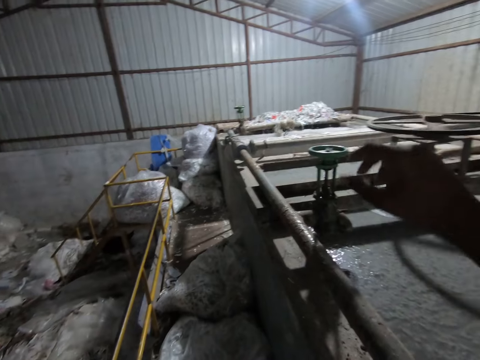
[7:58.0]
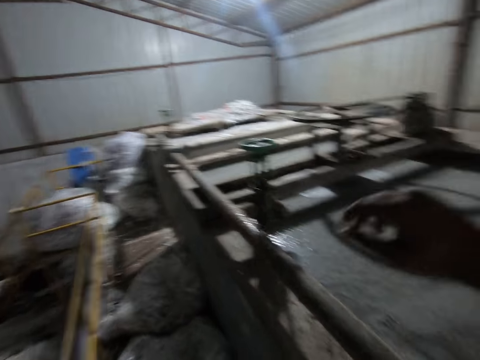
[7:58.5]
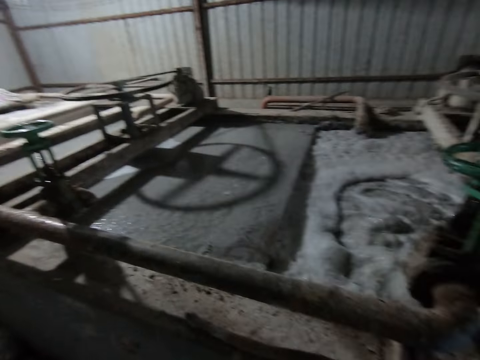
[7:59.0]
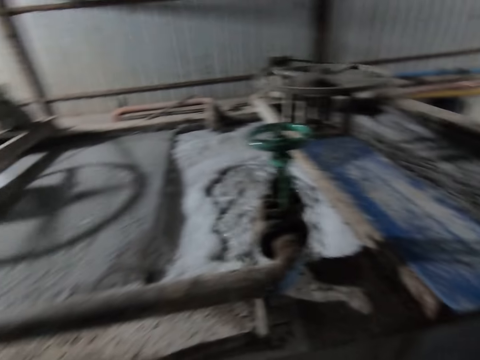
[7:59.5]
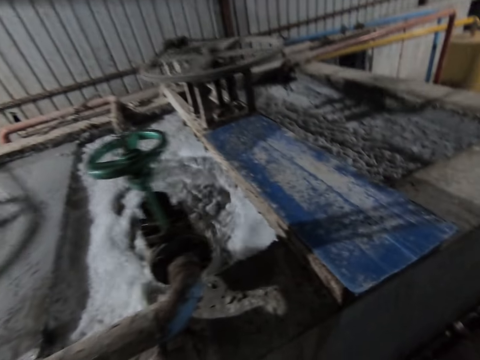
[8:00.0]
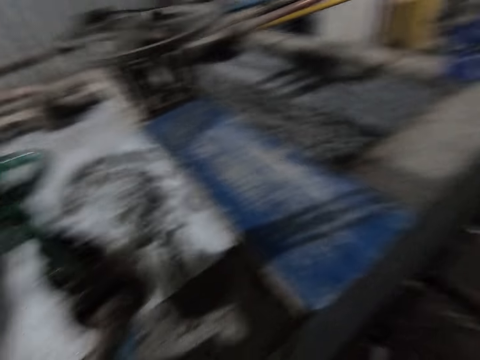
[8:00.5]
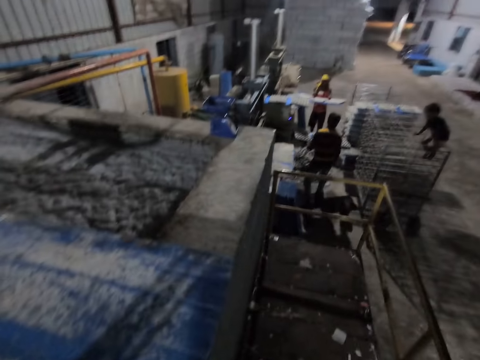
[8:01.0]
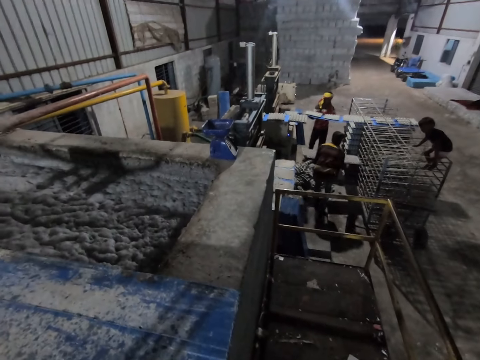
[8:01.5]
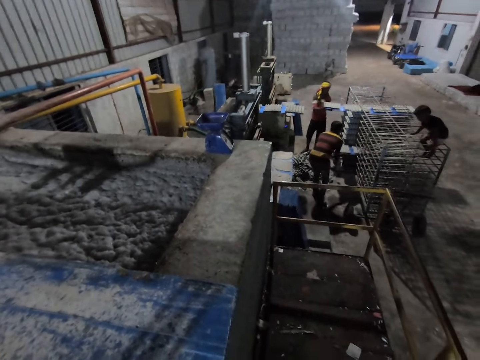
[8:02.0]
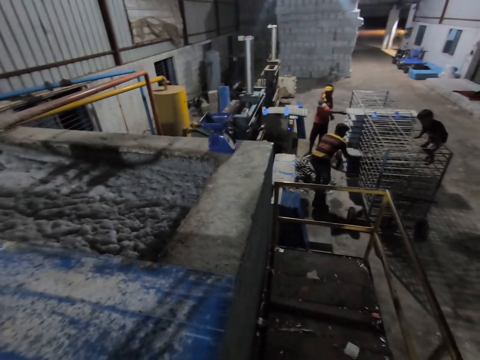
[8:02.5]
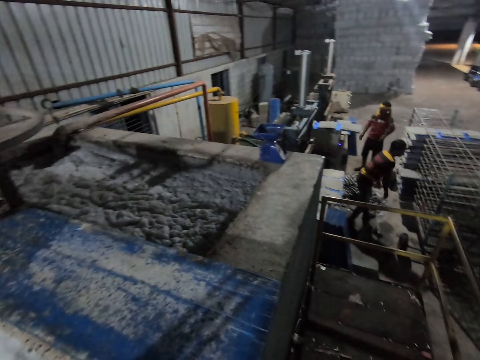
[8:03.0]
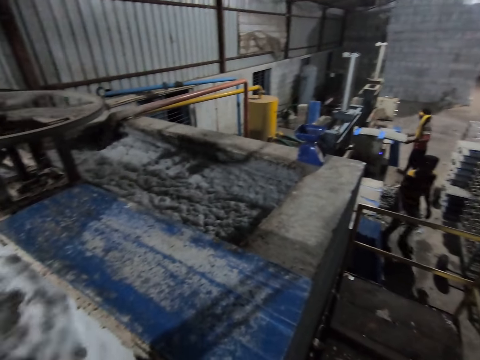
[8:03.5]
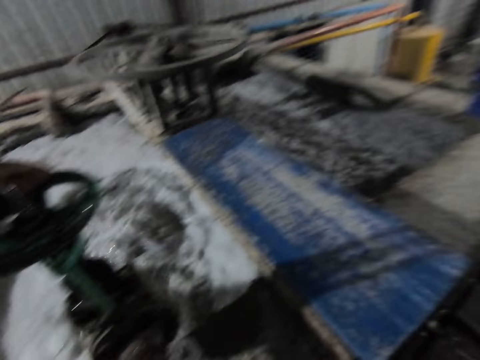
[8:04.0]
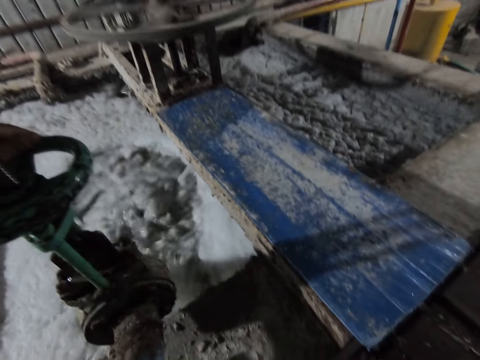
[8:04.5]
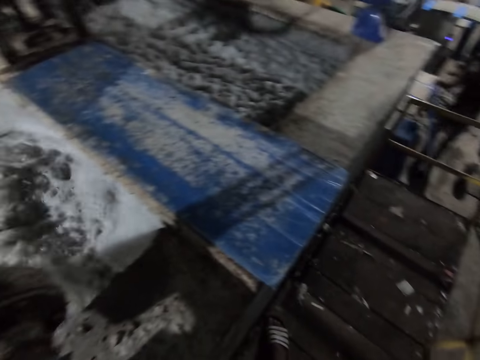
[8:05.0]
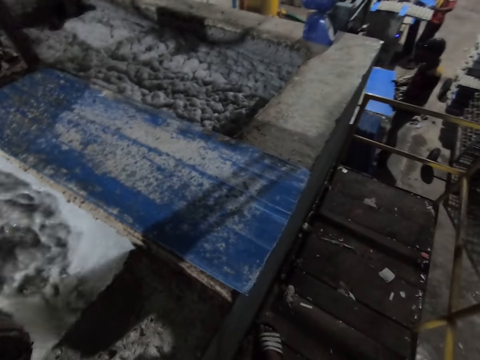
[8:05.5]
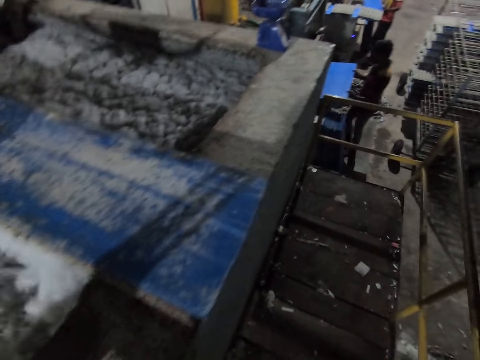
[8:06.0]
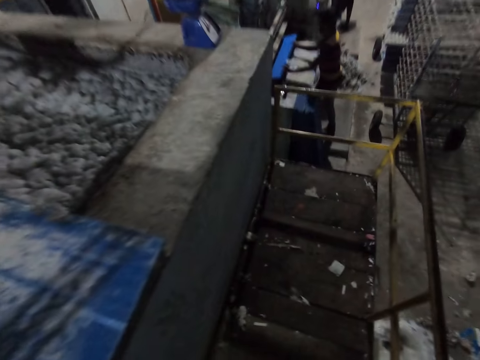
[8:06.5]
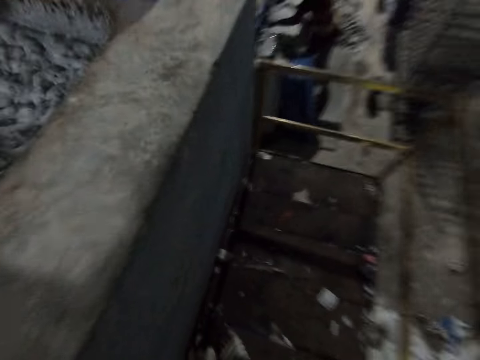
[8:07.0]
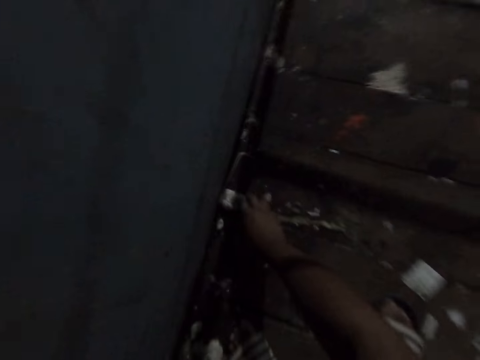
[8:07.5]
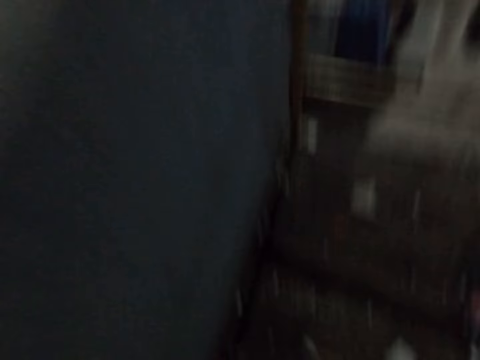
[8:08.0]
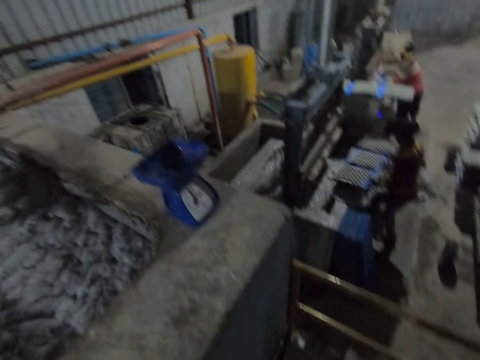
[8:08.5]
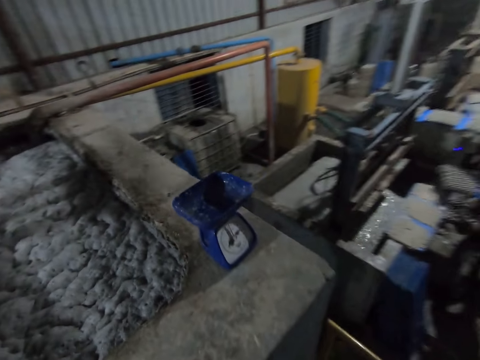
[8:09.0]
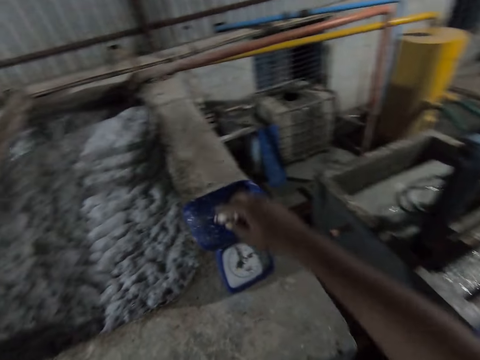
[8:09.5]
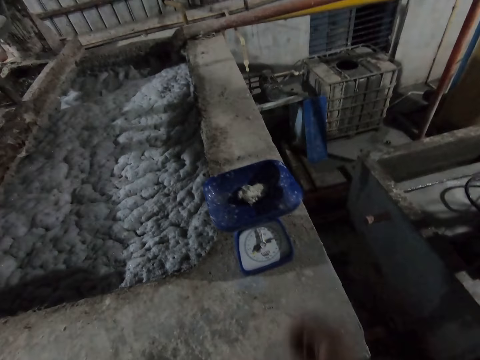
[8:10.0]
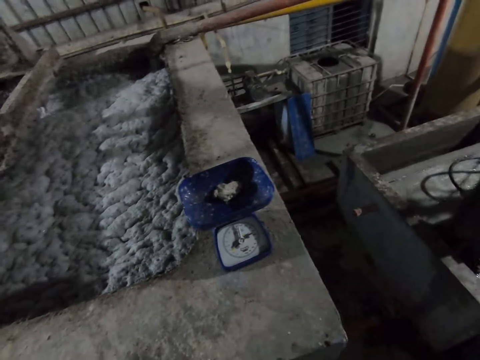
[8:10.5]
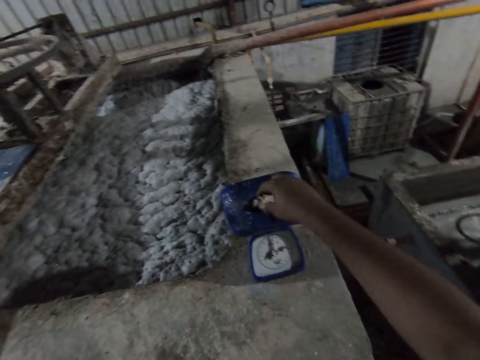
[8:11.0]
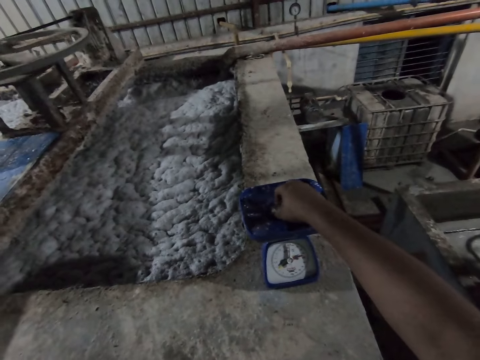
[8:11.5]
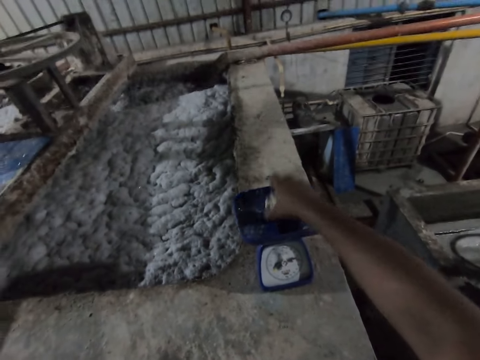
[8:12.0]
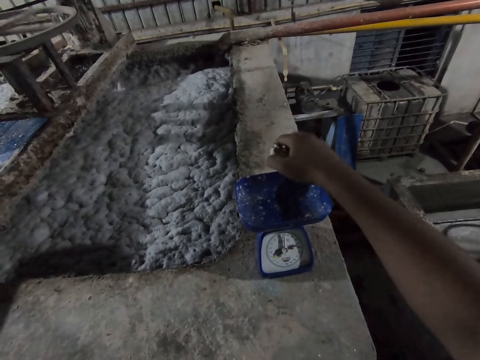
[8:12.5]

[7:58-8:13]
The camera wearer throws the cloth away. A man keeps the plastic tray in the rack with both hands. Another man keeps the plastic tray in the rack with both hands. The camera wearer looks around the factory. The other man holds the plastic tray with both hands. The first man holds the plastic tray with both hands. The camera wearer takes something. He puts a paper on the measuring scale with his right hand. He removes the paper in the measuring scale with his right hand.

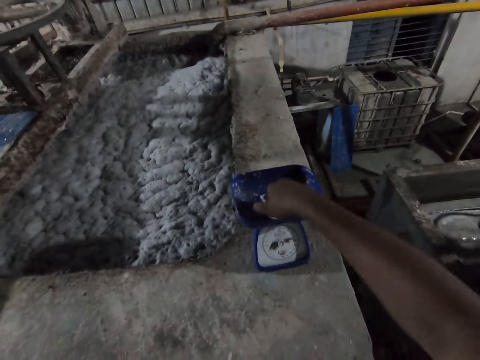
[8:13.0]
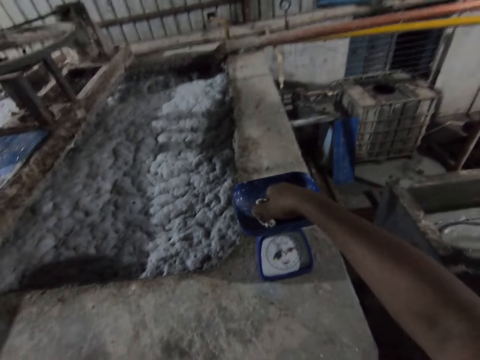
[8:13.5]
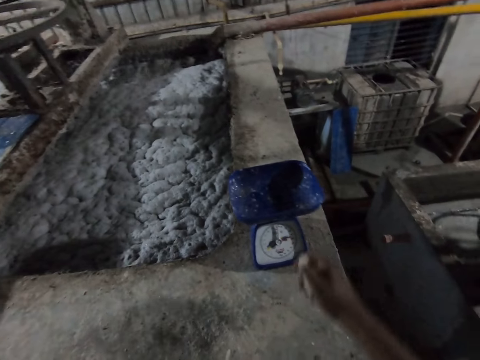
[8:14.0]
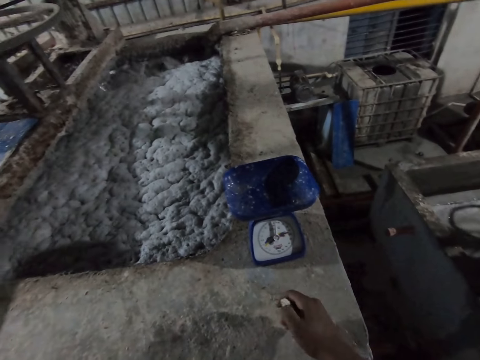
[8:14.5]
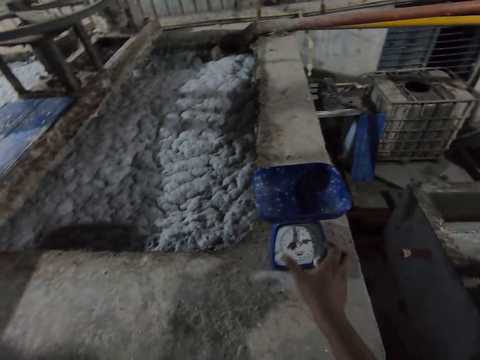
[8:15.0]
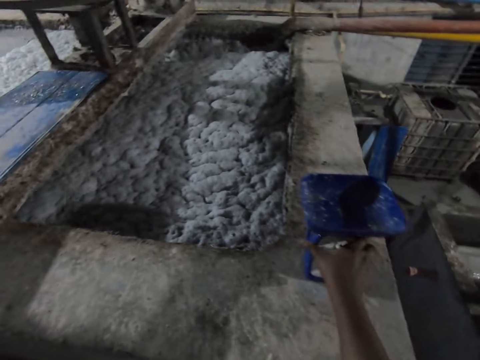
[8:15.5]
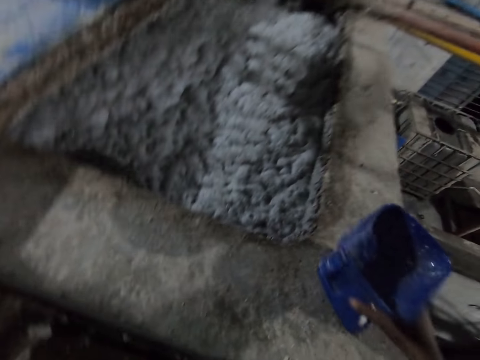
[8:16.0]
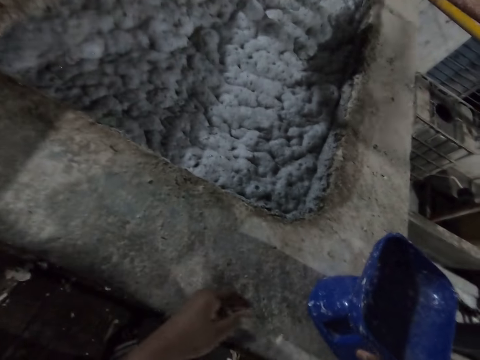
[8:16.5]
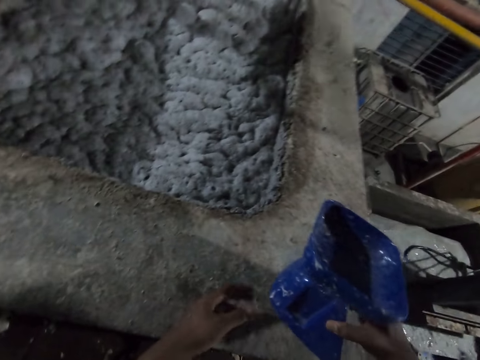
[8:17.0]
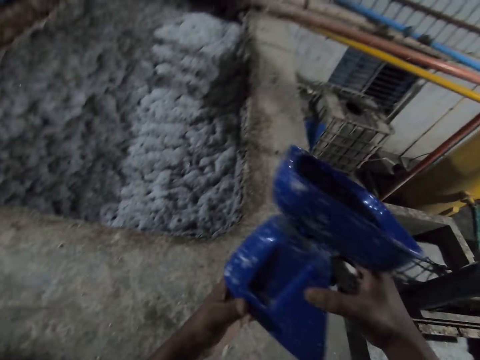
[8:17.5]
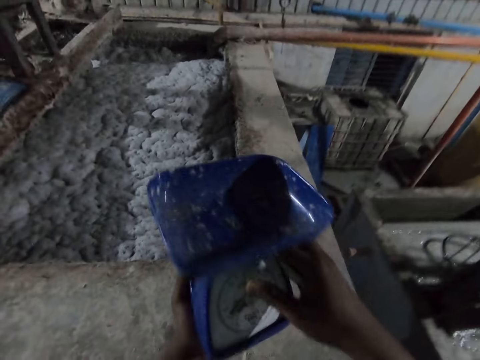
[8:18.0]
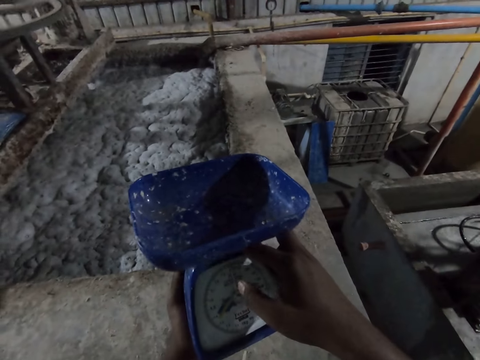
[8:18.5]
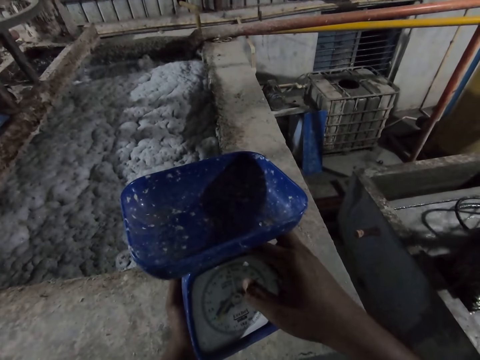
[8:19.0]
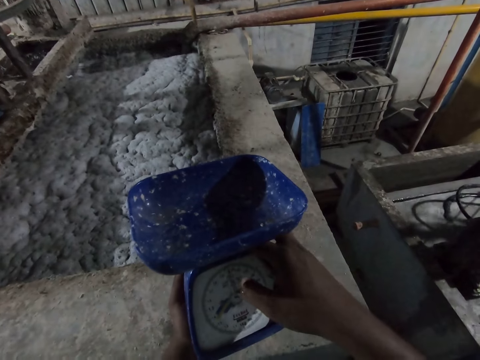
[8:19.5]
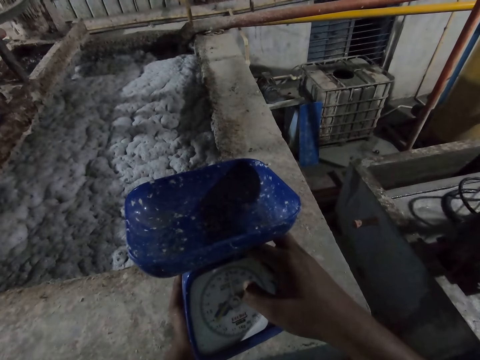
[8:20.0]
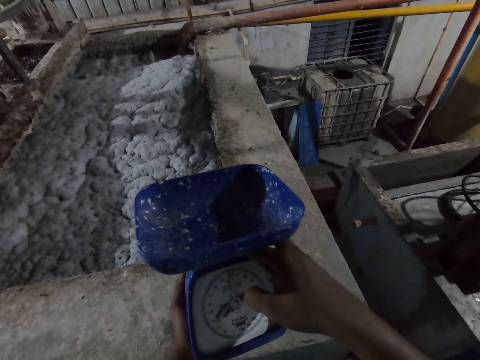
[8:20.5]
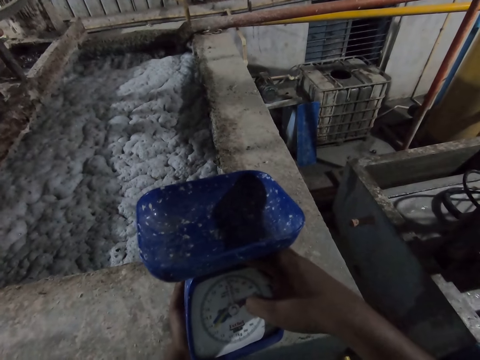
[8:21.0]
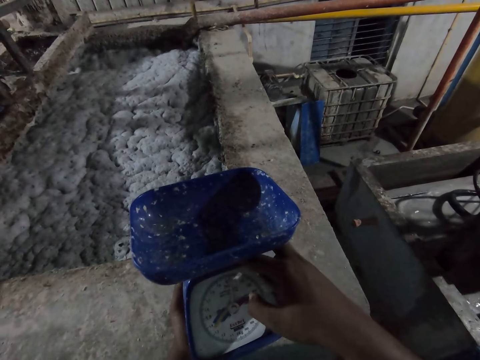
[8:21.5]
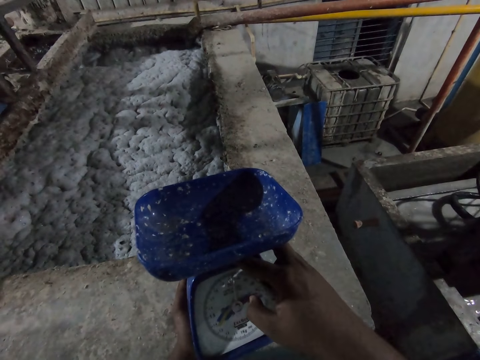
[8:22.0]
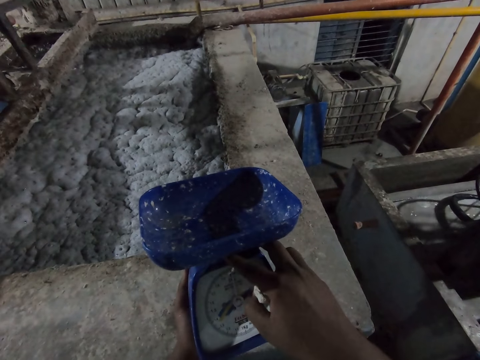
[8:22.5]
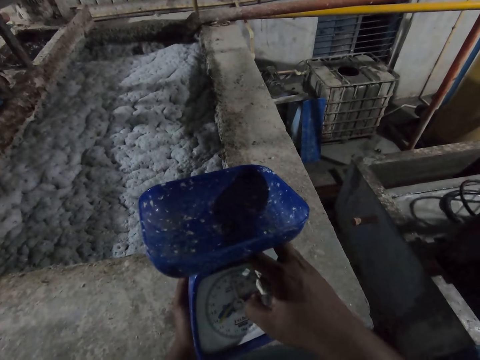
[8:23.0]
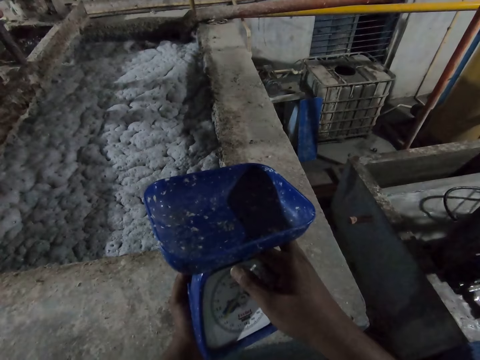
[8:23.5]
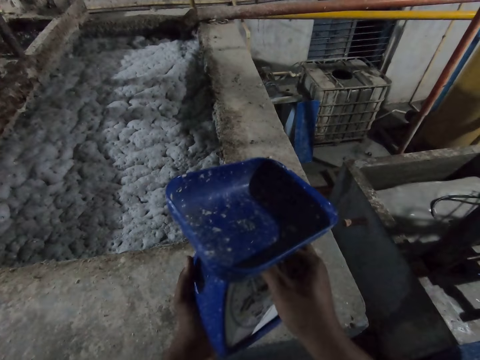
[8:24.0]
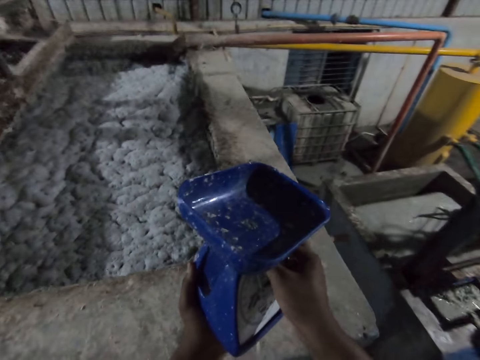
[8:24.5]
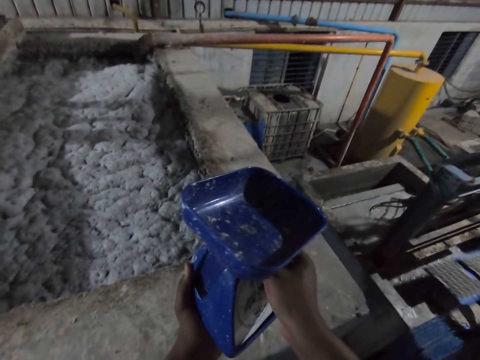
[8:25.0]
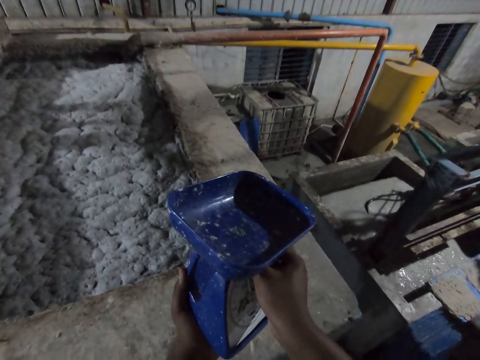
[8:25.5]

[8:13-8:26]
The camera wearer puts the paper on the measuring scale with his right hand. He hits the weighing balance with his hand. He removes the paper in the measuring scale with his right hand. He adjusts the measuring scale with his right hand. He carries the measuring scale from the pavement with both hands.
